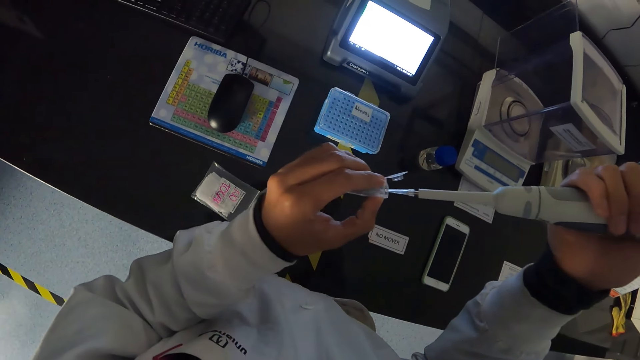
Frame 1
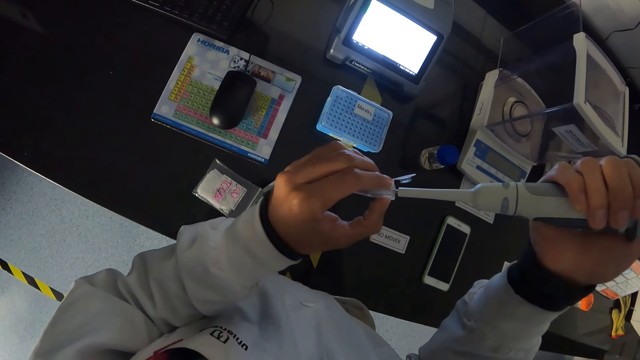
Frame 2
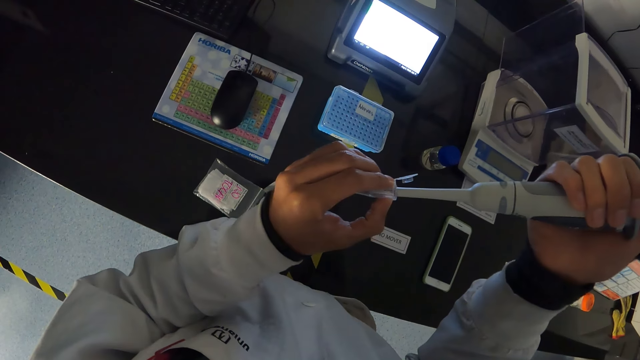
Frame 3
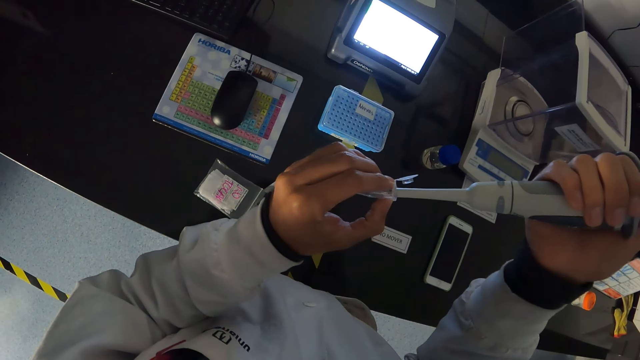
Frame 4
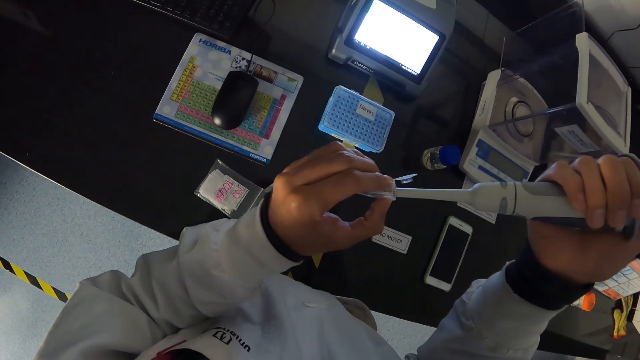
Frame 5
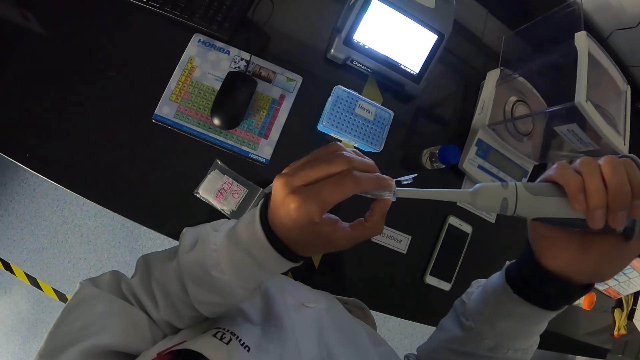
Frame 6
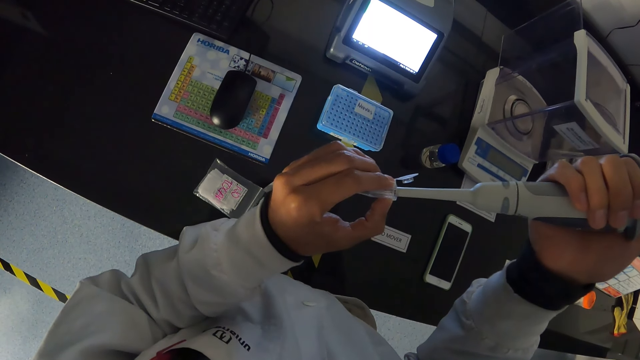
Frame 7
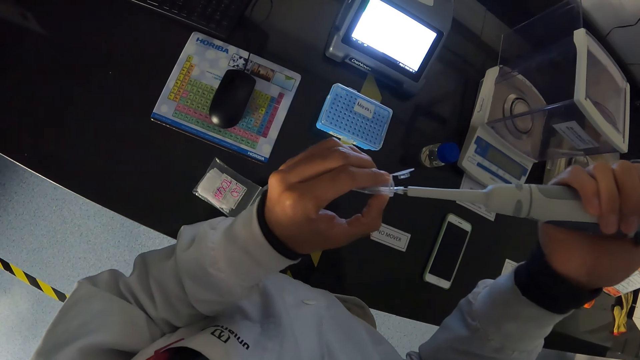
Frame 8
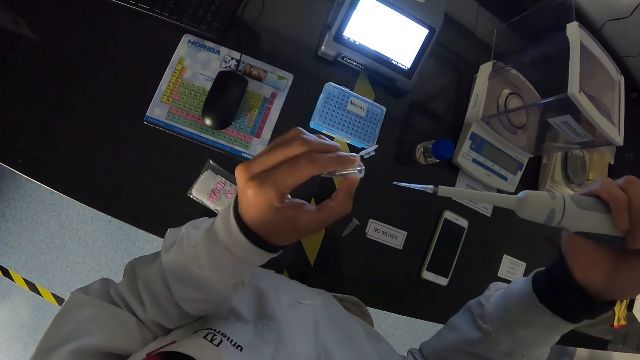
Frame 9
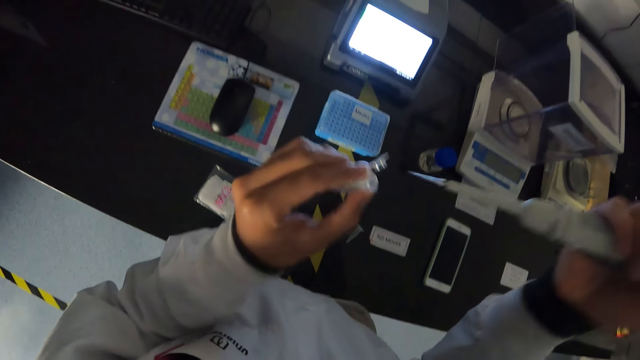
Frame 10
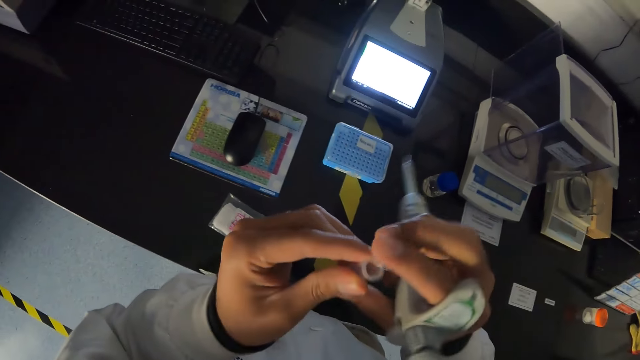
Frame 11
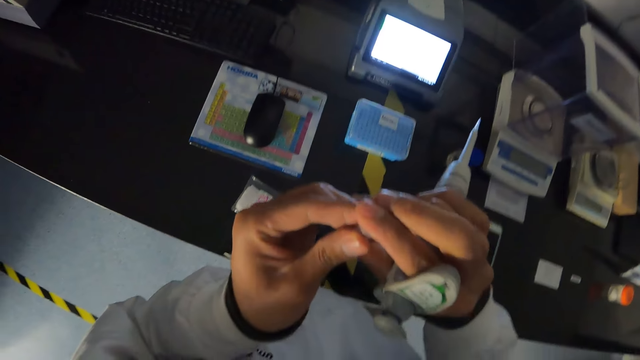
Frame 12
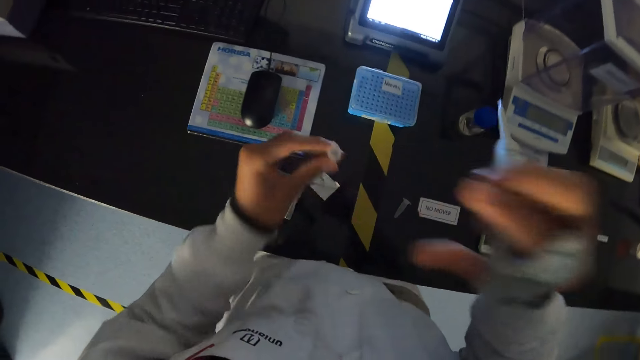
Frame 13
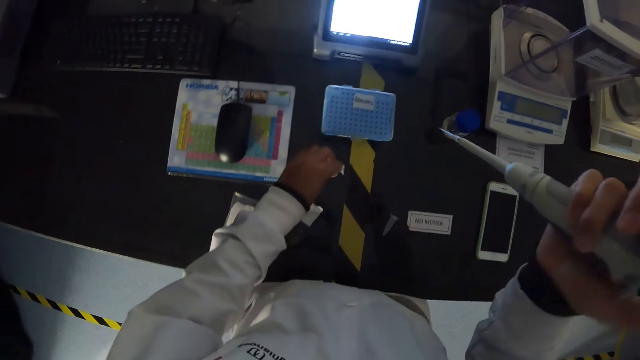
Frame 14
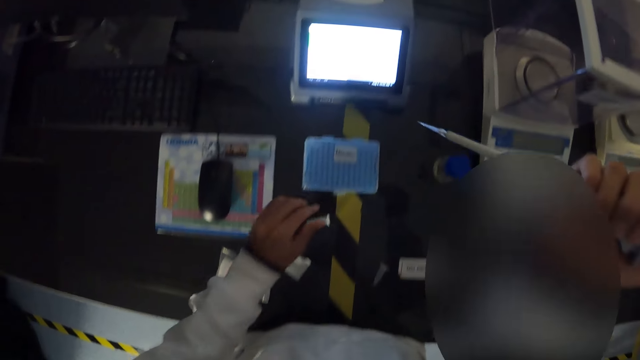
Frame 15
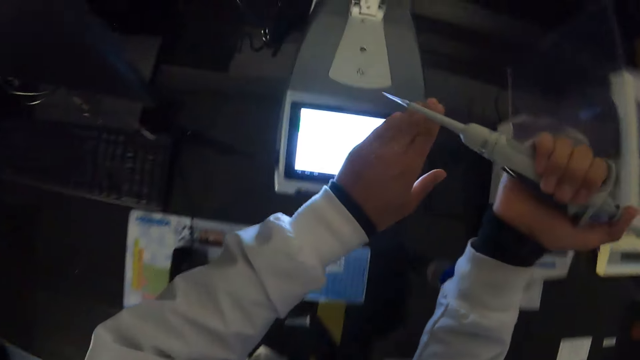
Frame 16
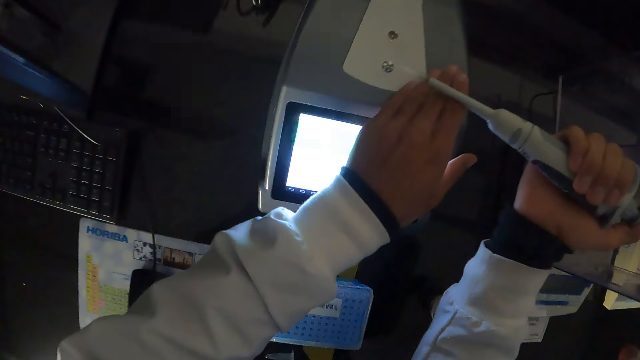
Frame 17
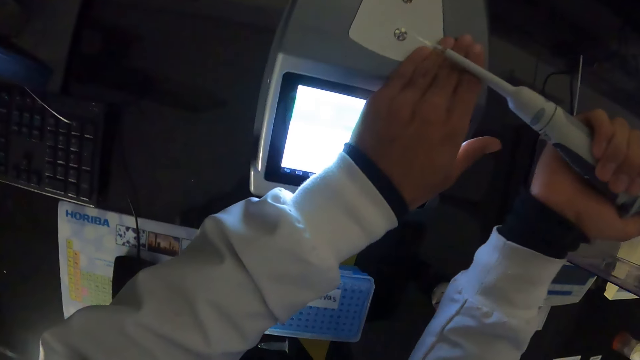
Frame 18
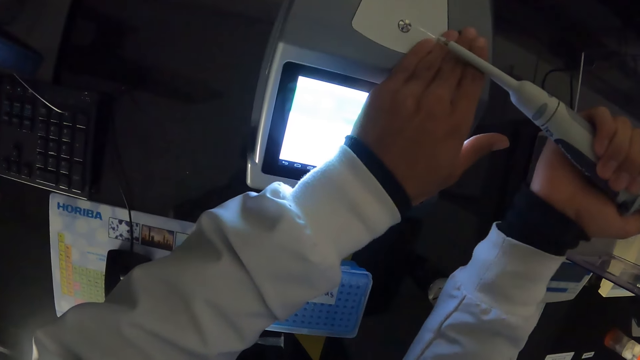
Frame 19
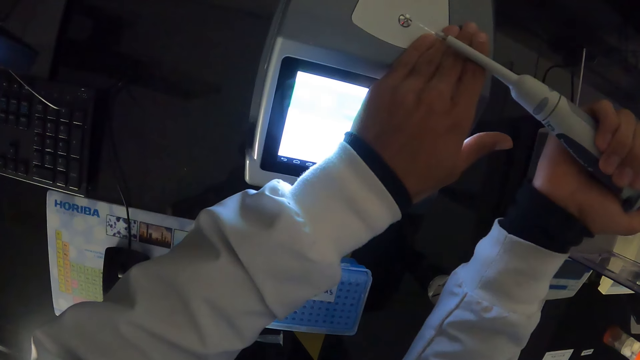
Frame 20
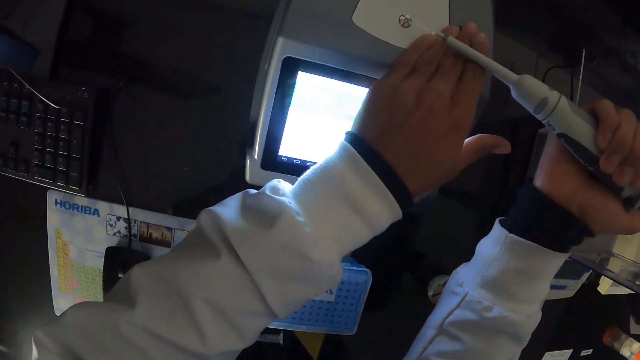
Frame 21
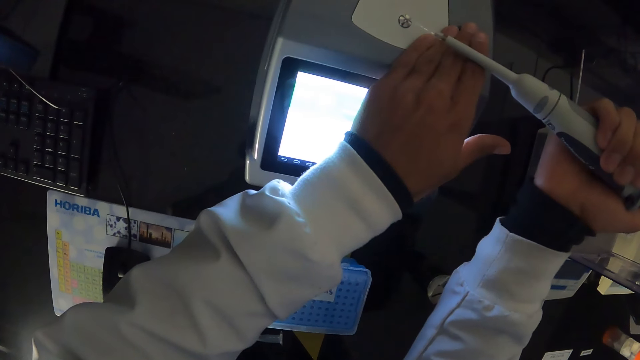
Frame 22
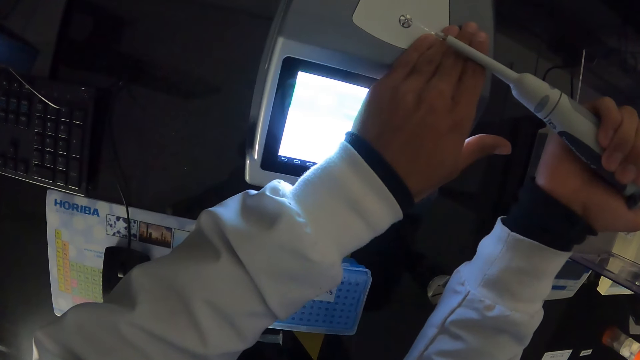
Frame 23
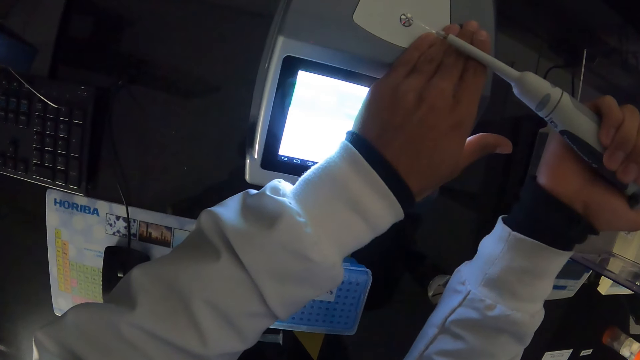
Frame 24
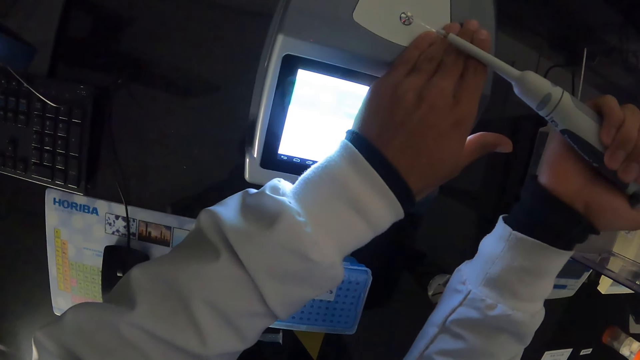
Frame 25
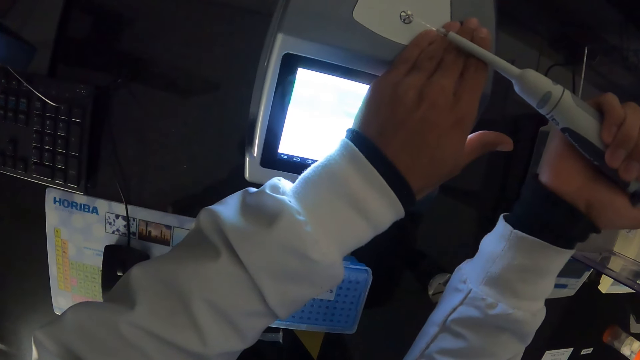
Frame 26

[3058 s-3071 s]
The camera wearer puts the pipette in the microcentrifuge tube or beaker with his right hand. He siphons the specimen in the beaker. He closes the microcentrifuge tube in his left hand with his right hand. He drops the microcentrifuge tube on the table with his left hand. He puts his left hand under the pipette in his right hand on the pipette calibrating system or analytical balance. He puts the specimen on the analytical balance with the pipette.

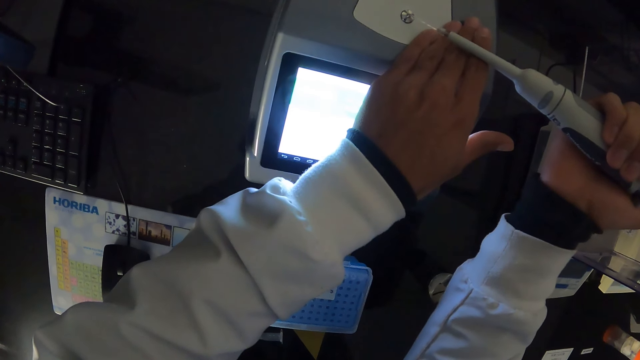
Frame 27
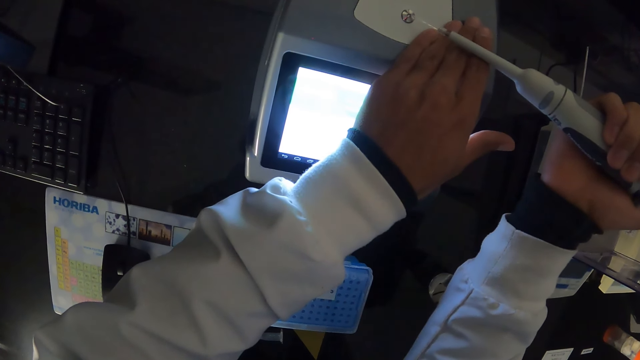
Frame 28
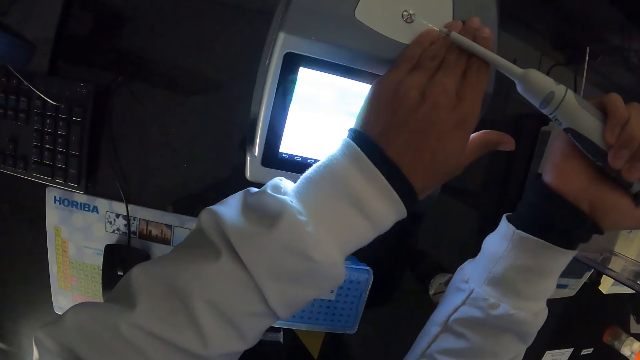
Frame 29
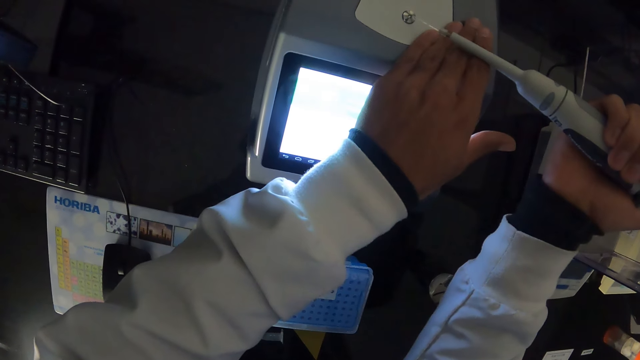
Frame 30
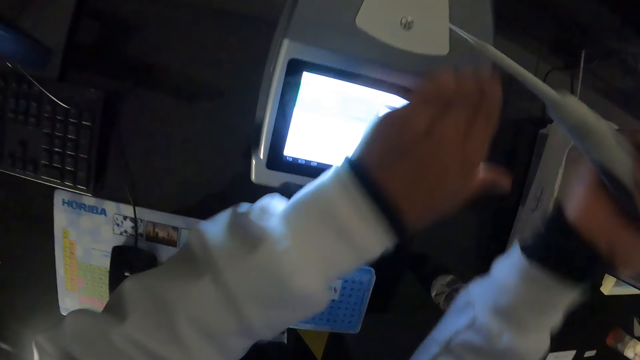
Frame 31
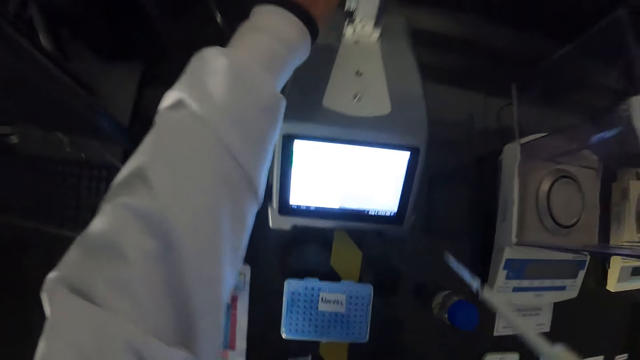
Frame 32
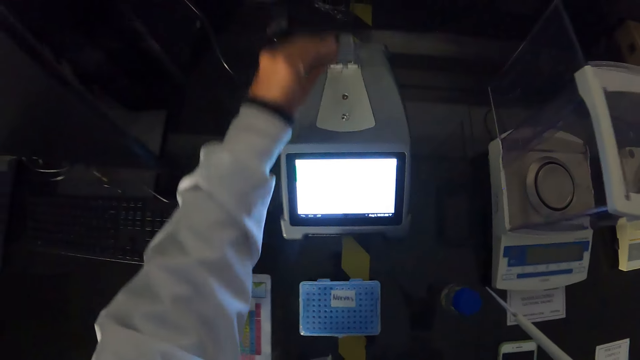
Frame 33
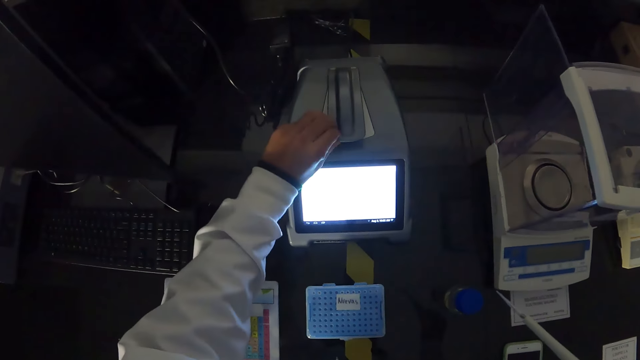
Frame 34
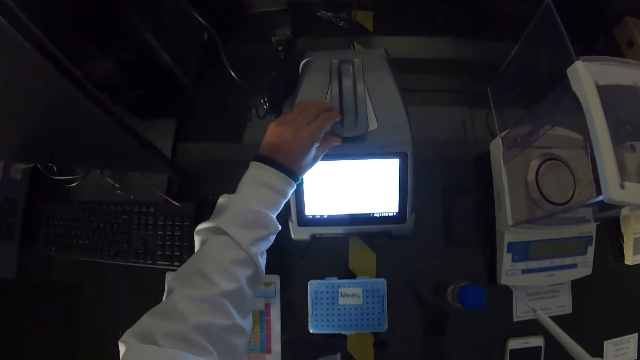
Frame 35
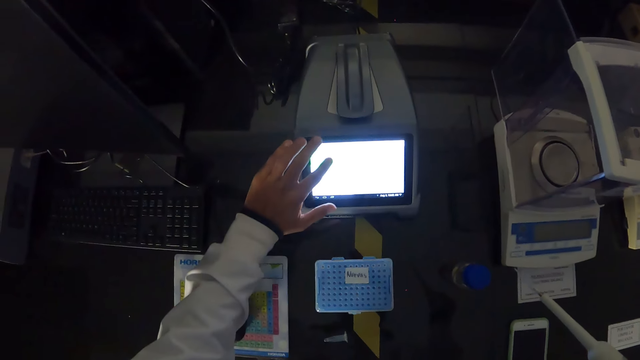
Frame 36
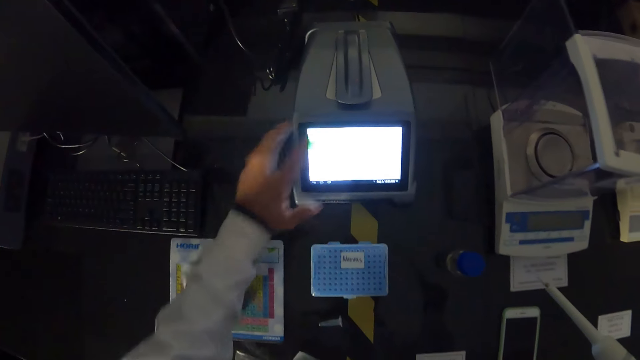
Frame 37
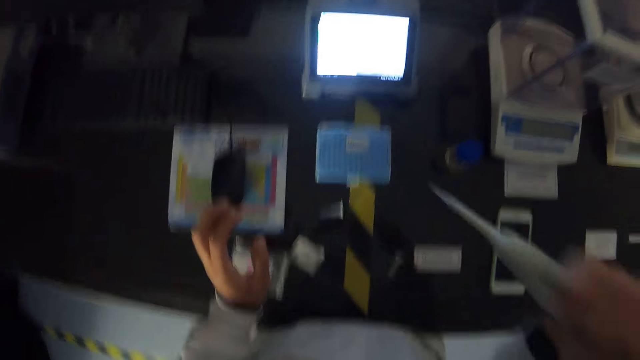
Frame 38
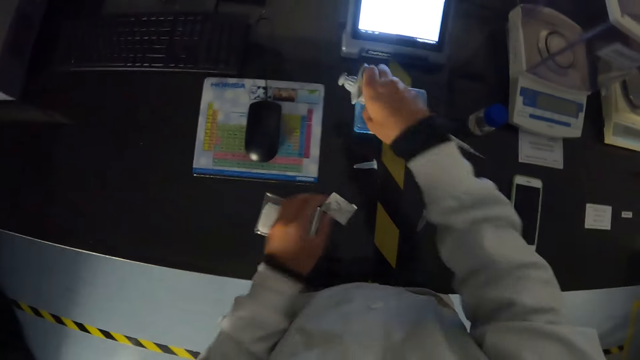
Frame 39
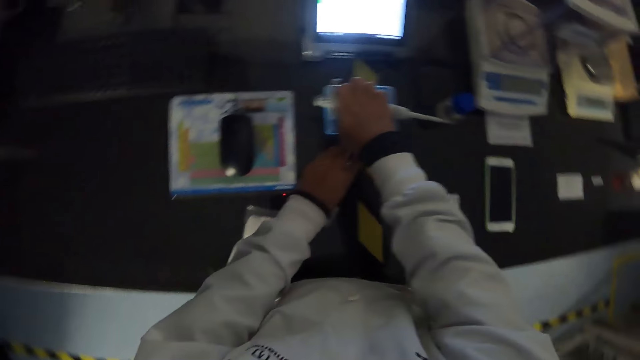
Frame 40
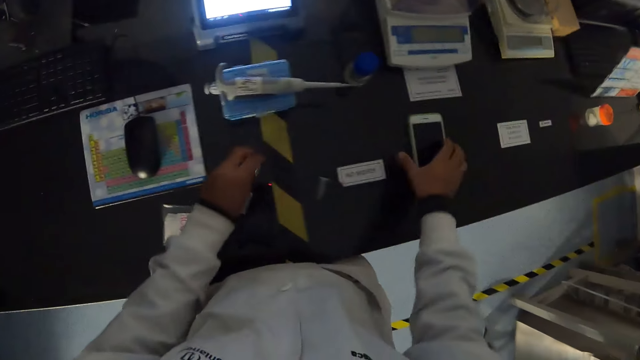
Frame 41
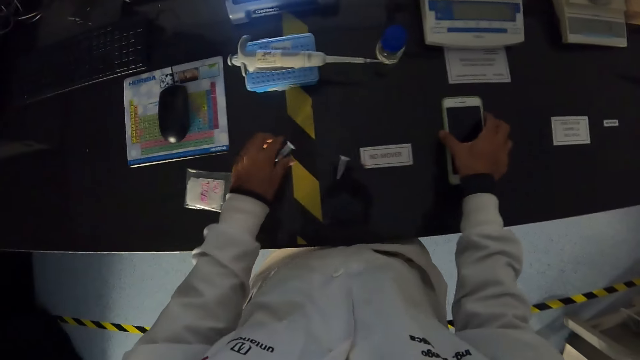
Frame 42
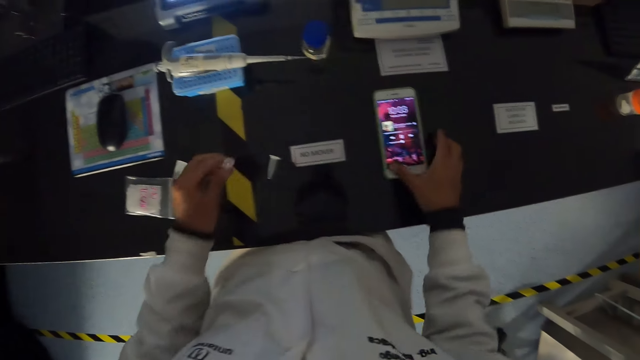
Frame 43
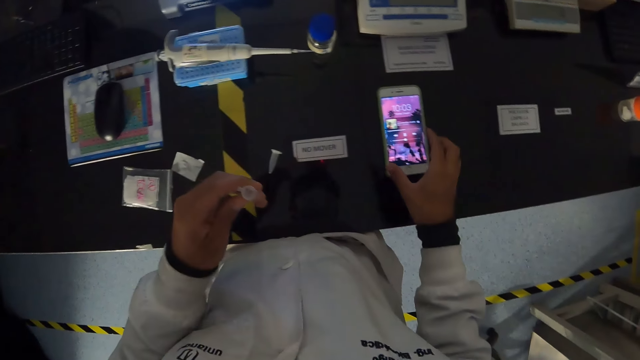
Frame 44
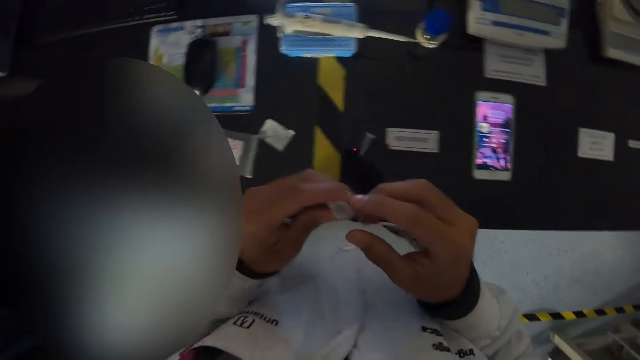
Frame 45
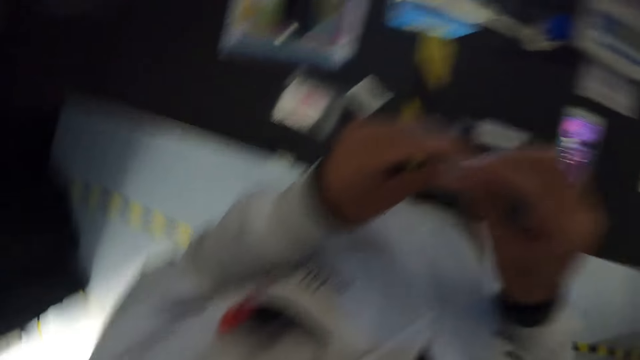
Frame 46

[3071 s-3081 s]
The camera wearer closes the pipette calibrating system or analytical balance with his left hand. He presses the pipette calibrating system with his left hand. He records on the analytical balance. He drops the pipette on the microcentrifuge tube box with his right hand. He moves the microcentrifuge tube on the table with his left hand. He presses a phone on the table with his right hand. He picks up the microcentrifuge tube from the table with his left hand. He touches the microcentrifuge tube in his left hand with his right hand.
